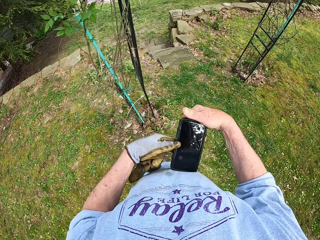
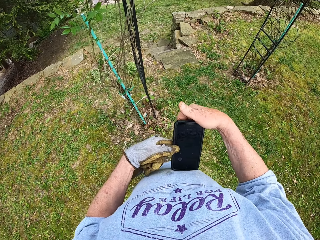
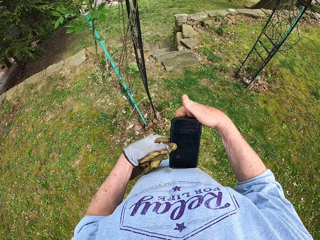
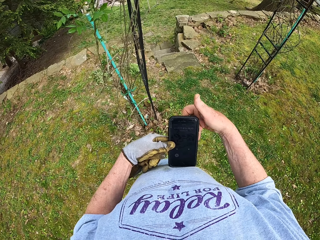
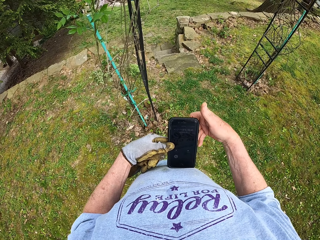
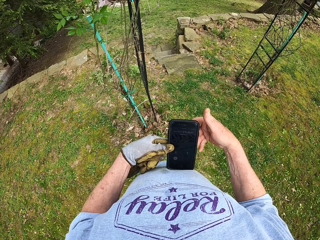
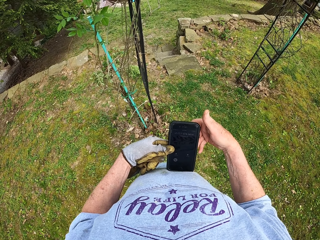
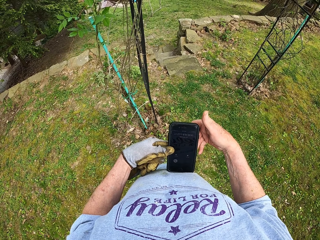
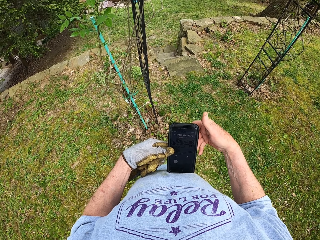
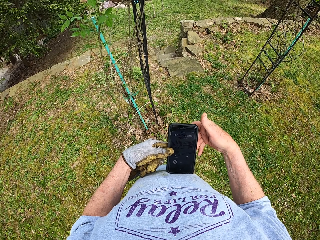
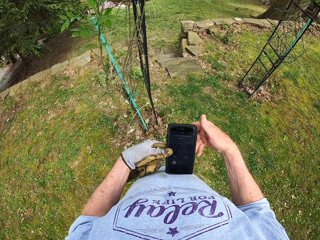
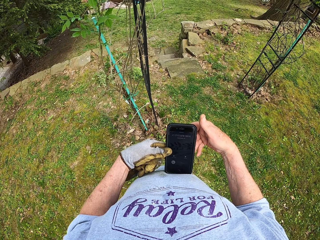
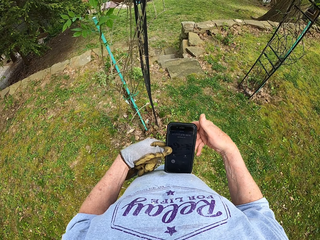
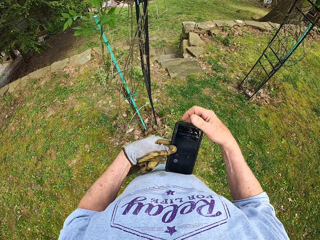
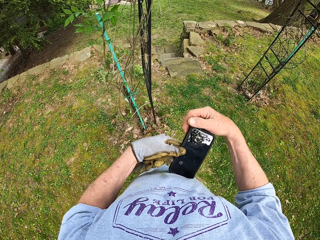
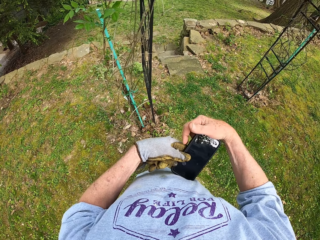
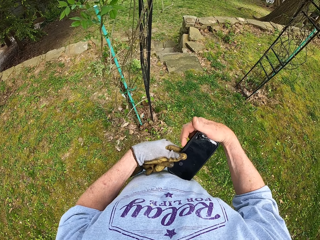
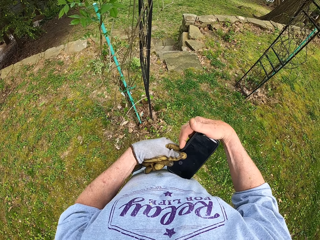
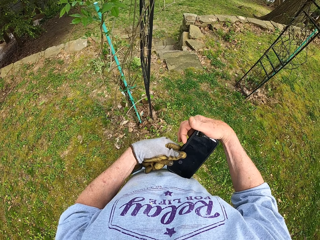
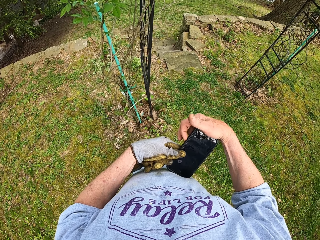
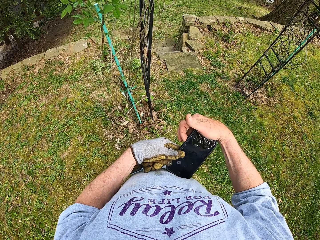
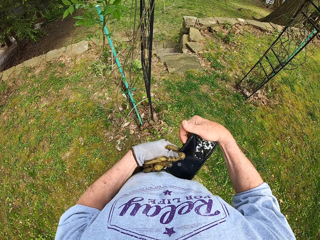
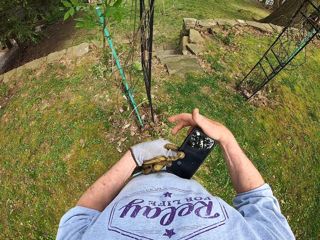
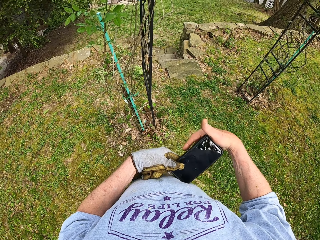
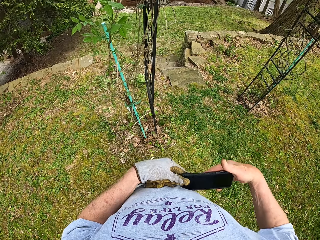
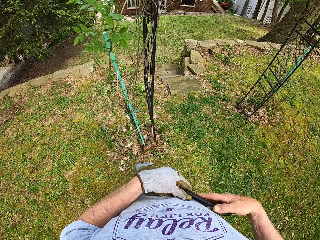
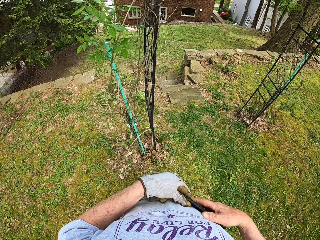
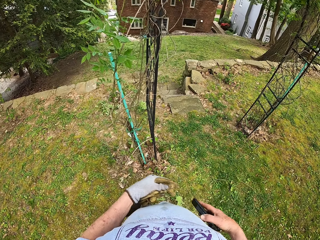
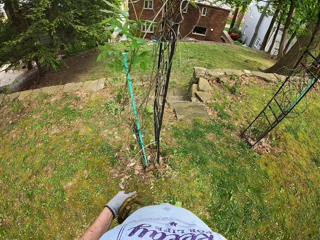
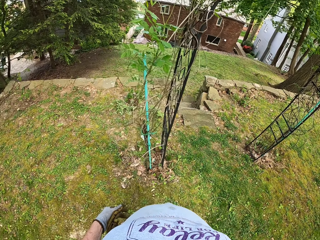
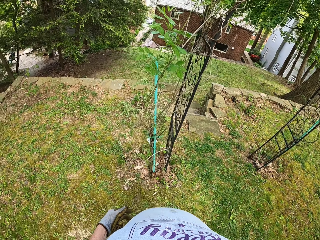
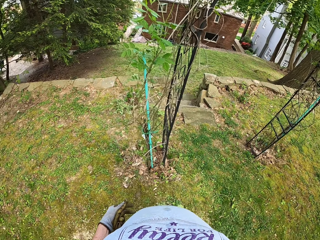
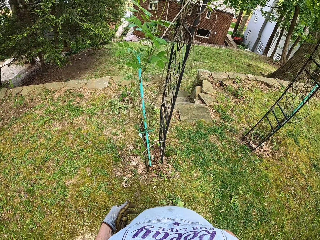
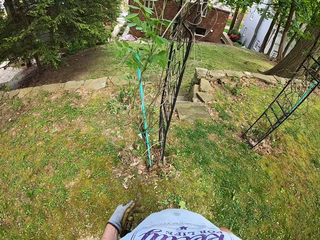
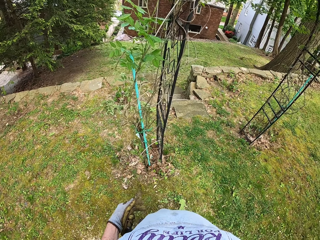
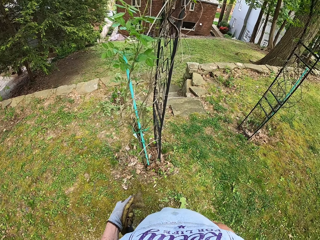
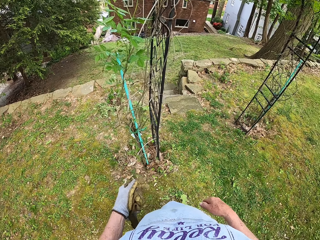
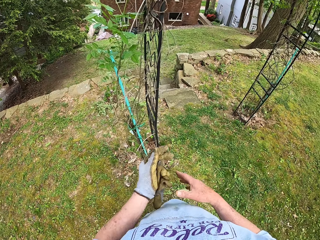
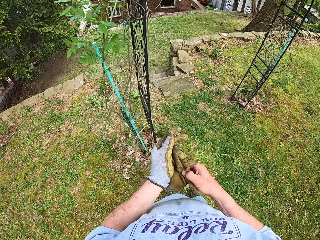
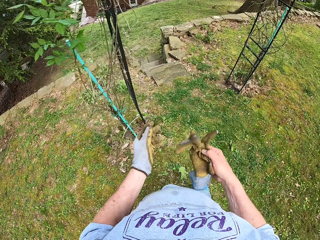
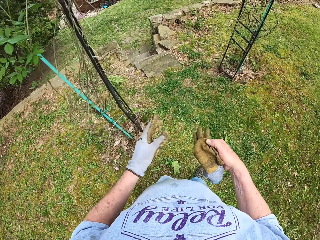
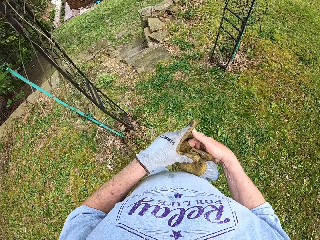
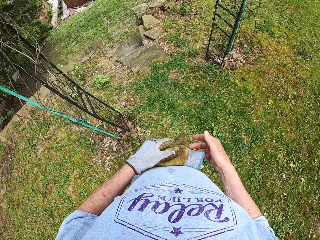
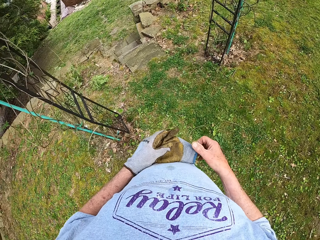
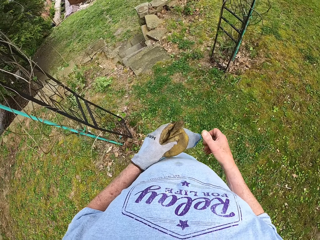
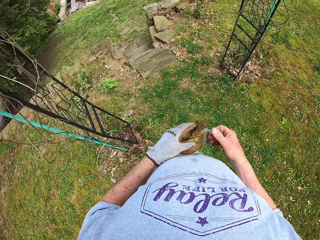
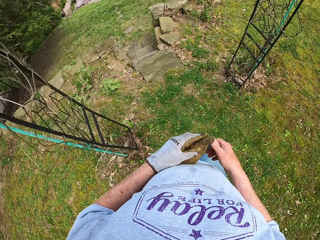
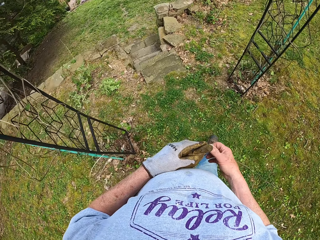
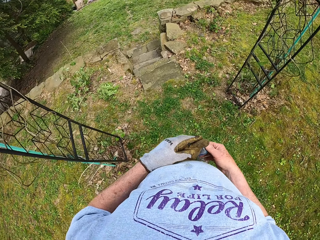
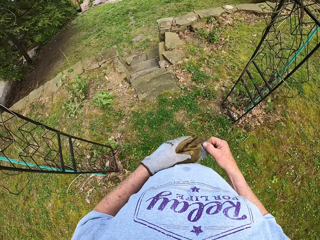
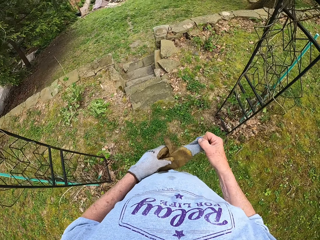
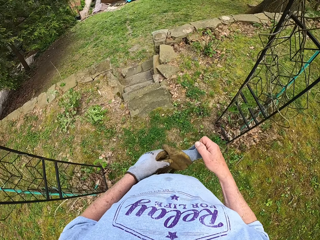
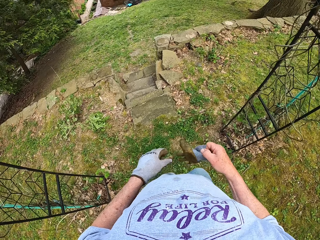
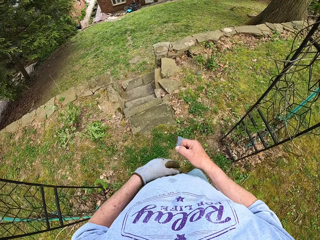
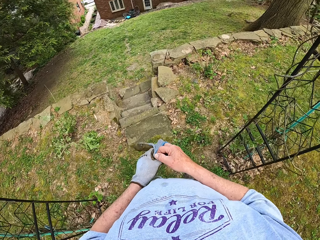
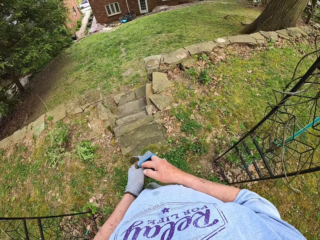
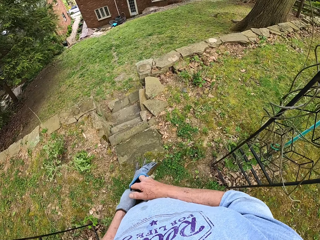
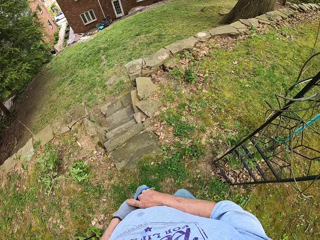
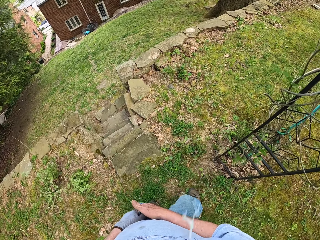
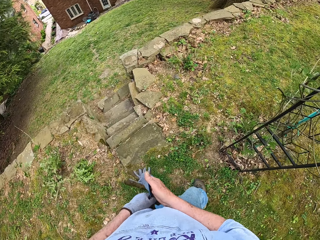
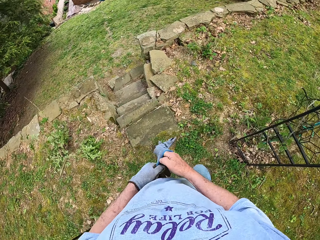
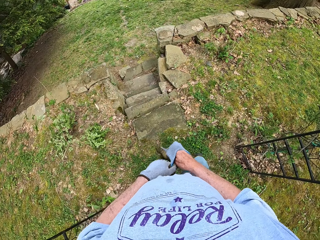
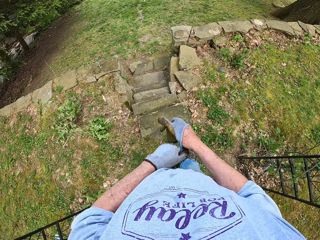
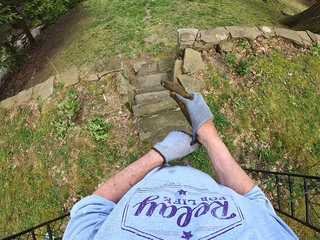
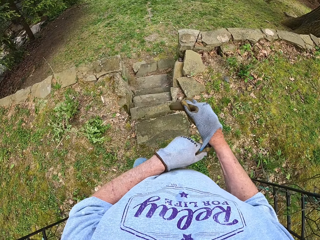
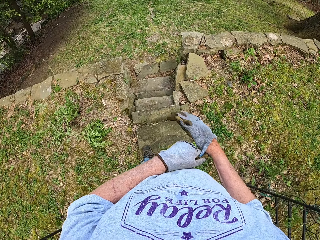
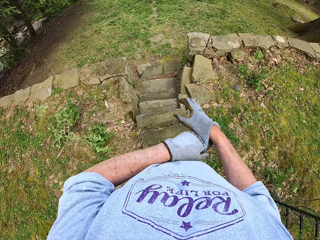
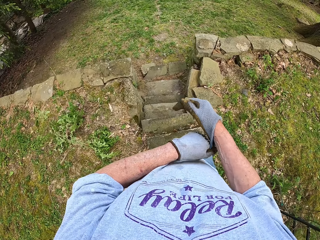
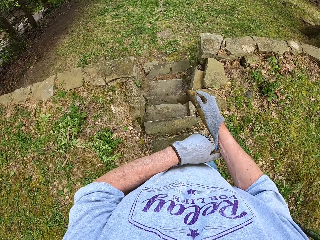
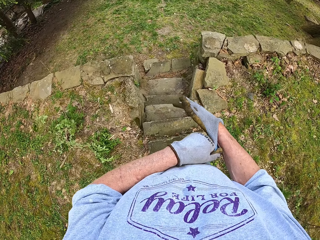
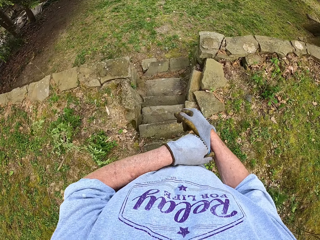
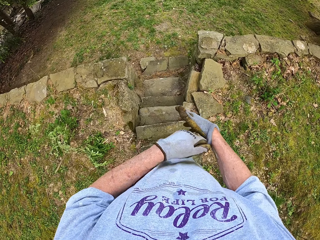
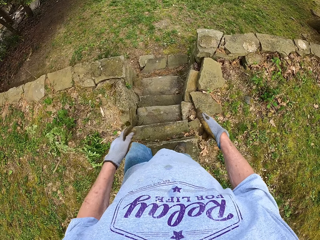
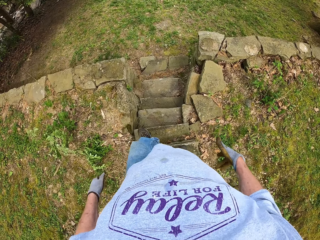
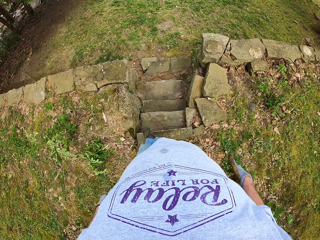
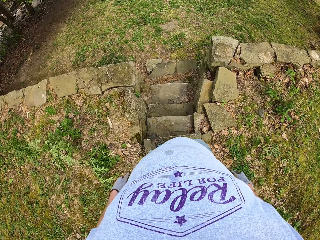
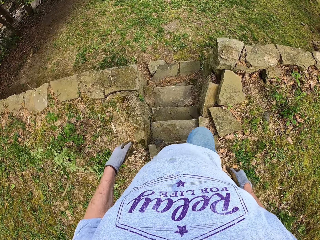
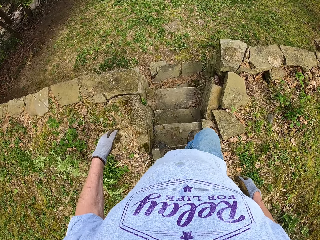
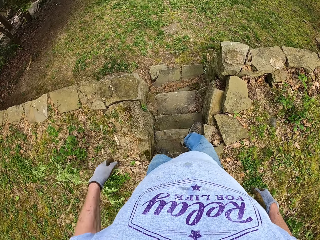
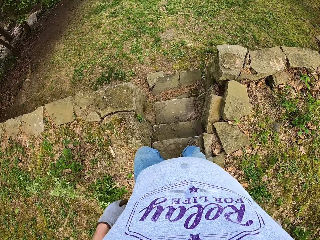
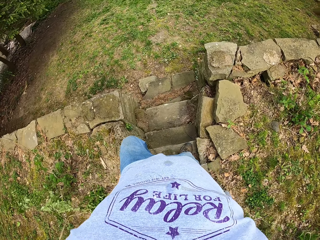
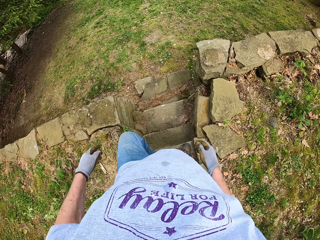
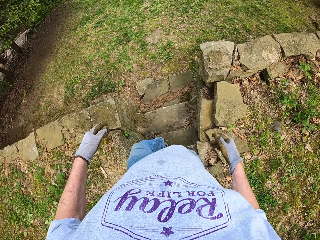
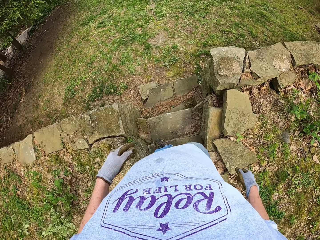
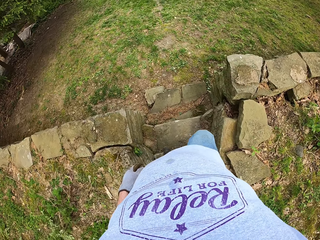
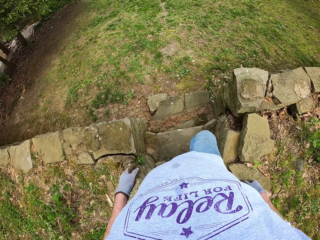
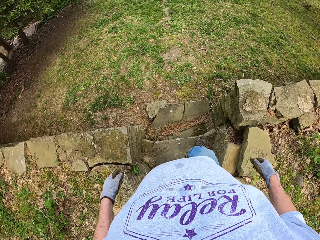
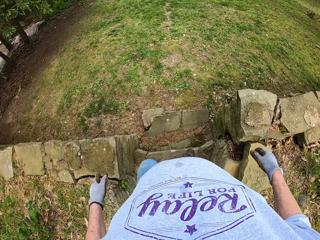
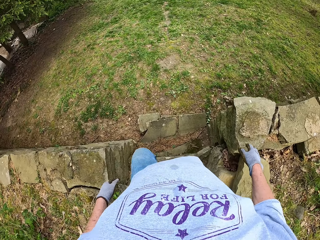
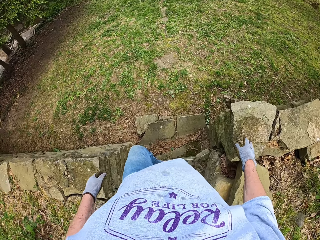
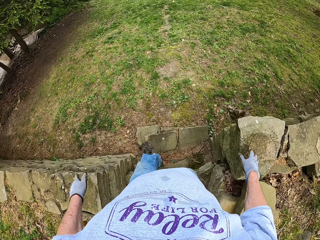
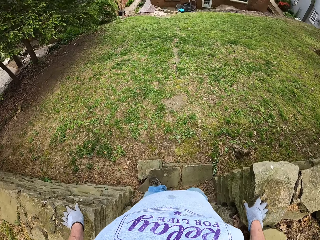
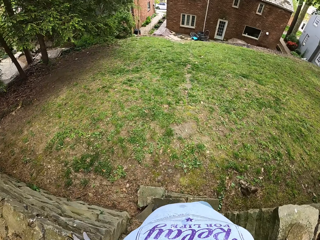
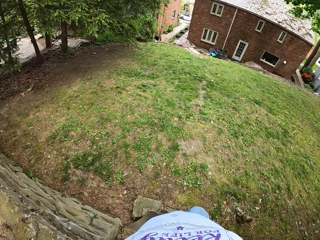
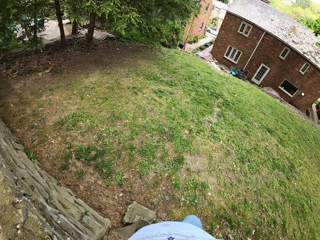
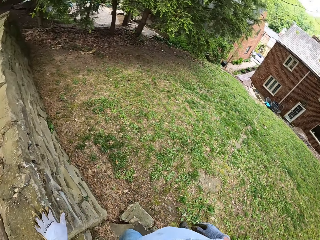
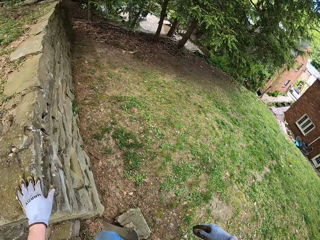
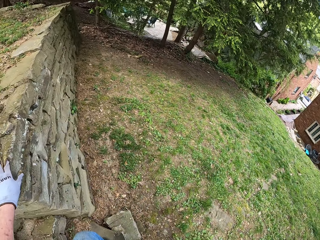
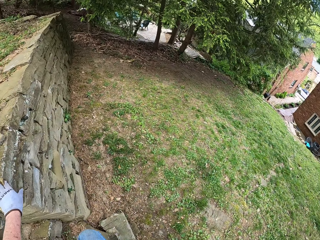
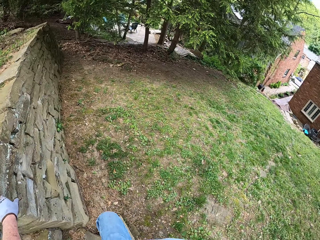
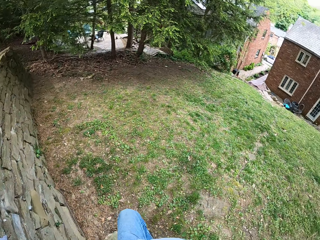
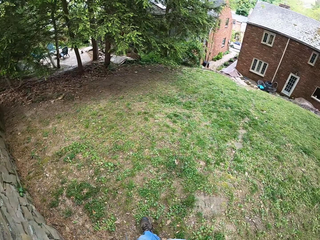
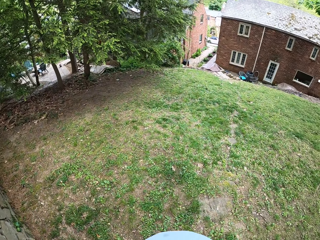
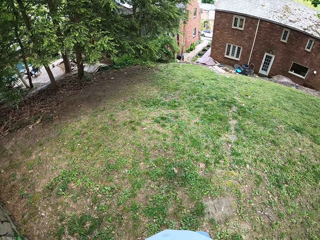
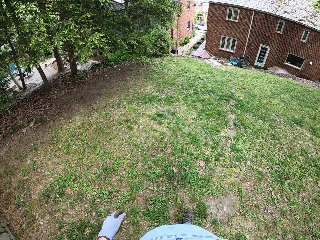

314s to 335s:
The camera wearer uses the phone. They look at the phone. They put the phone in the pocket. They walk around the backyard. They wear the gloves. They walk around the backyard.
